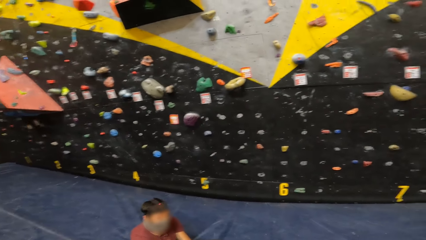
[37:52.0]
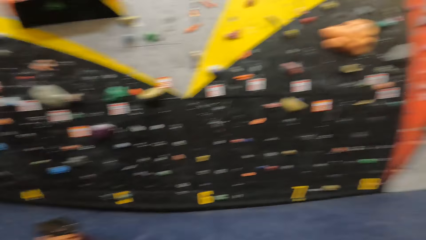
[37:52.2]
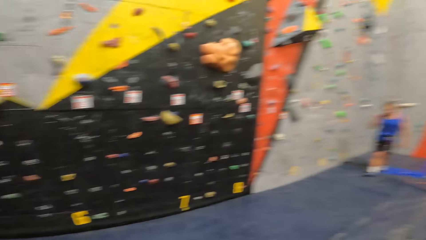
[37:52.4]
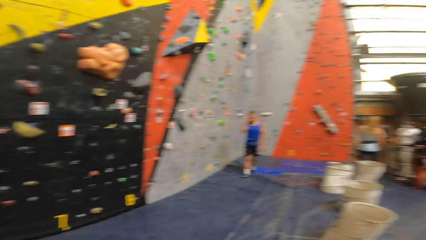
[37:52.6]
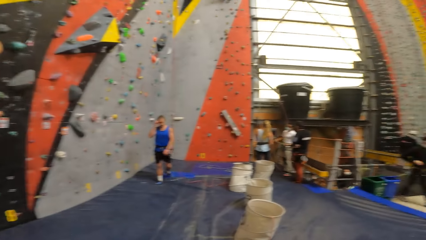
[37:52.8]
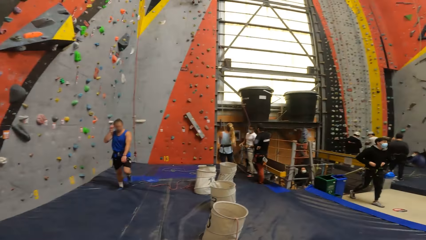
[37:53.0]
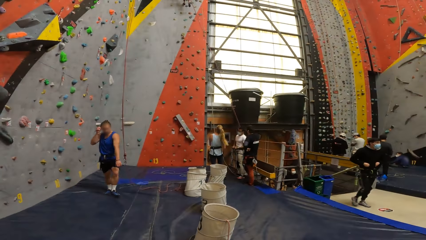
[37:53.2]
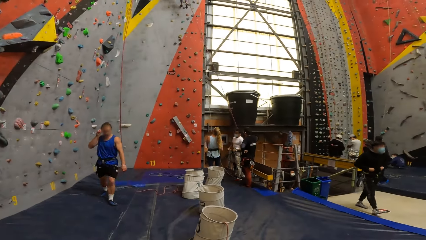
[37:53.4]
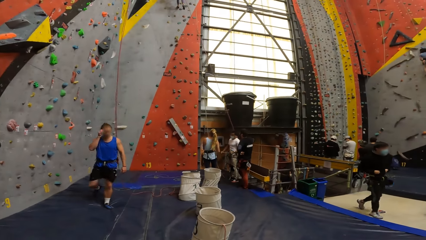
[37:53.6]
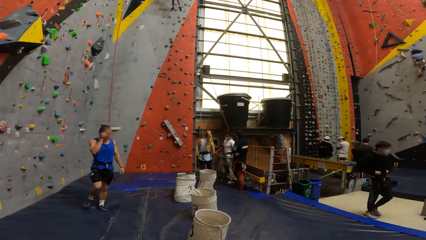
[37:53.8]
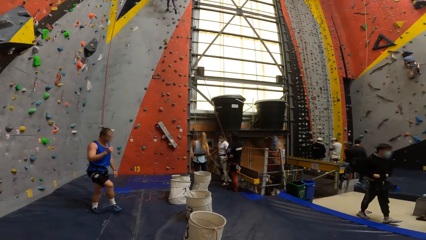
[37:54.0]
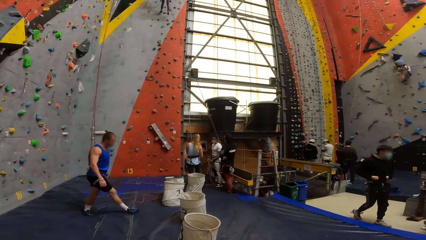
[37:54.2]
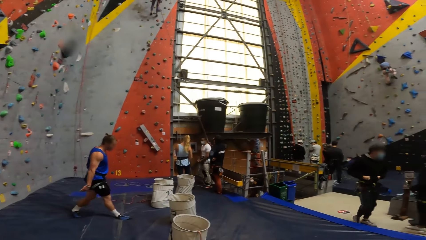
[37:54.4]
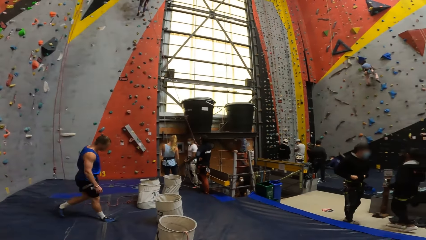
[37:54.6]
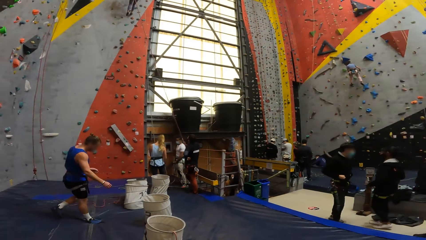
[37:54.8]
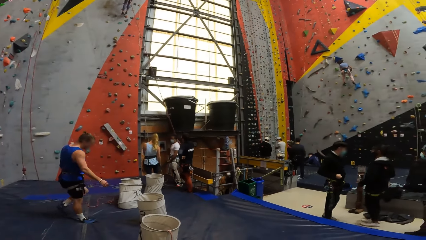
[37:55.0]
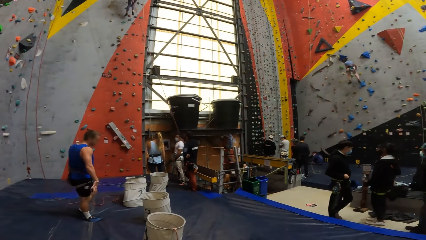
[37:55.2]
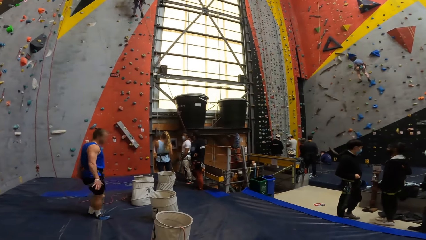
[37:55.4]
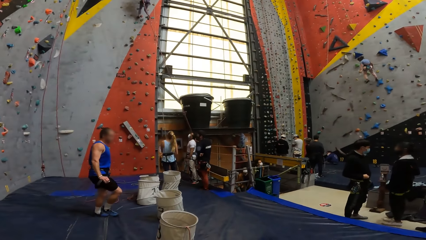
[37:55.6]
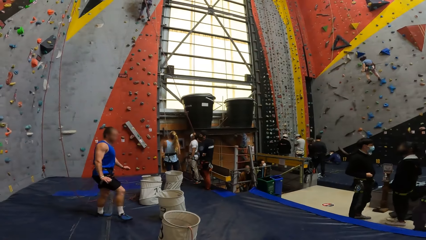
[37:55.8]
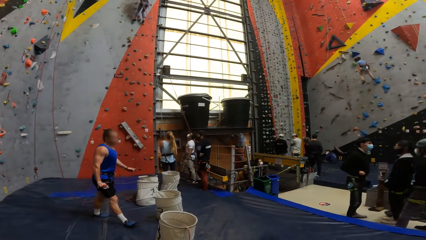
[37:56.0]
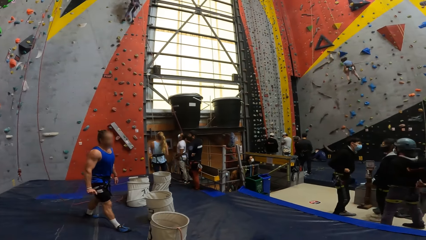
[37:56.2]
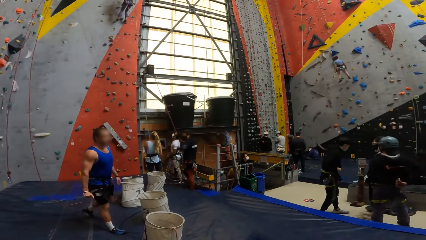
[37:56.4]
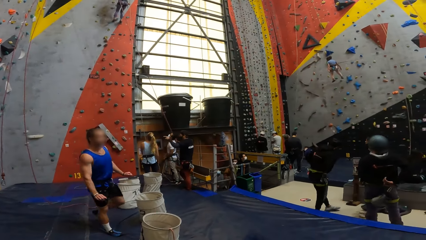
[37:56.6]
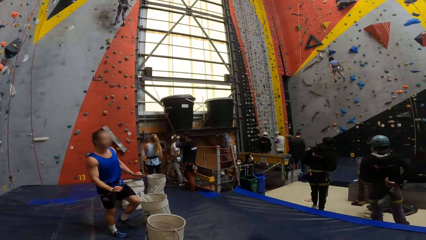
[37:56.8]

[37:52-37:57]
The camera wearer looks around the recreation area.

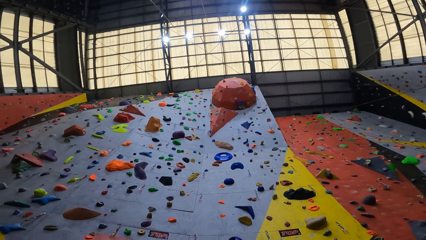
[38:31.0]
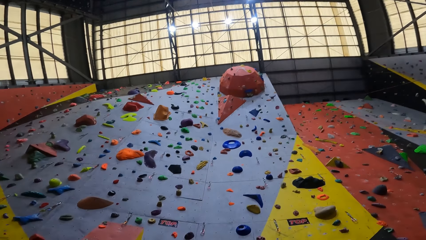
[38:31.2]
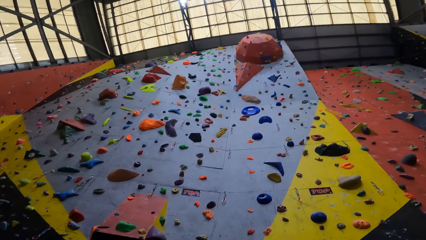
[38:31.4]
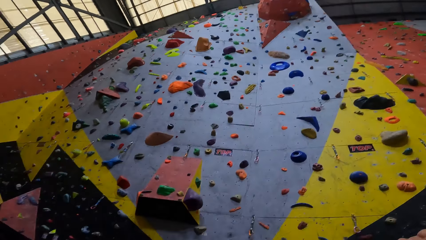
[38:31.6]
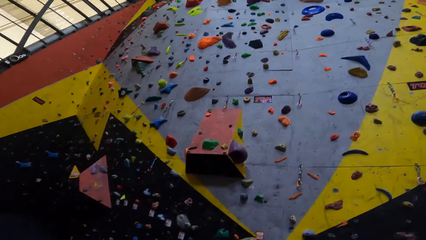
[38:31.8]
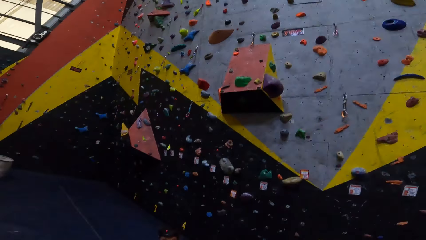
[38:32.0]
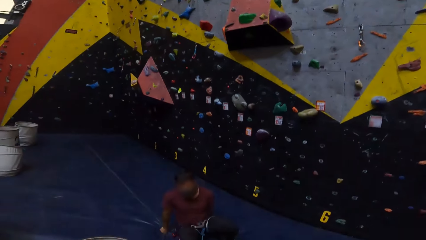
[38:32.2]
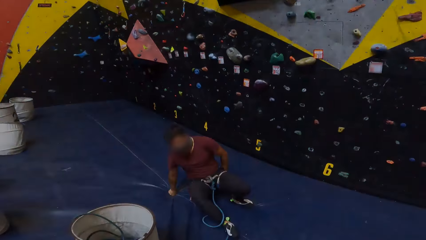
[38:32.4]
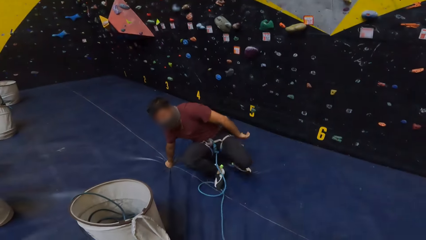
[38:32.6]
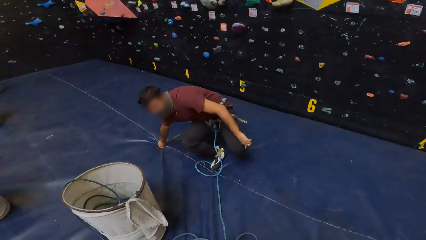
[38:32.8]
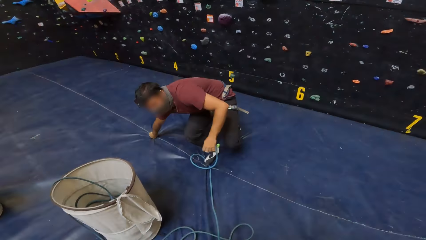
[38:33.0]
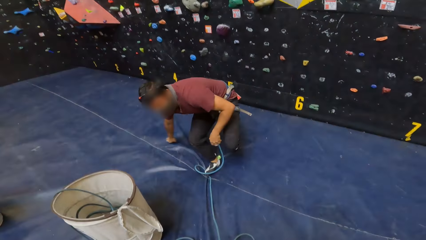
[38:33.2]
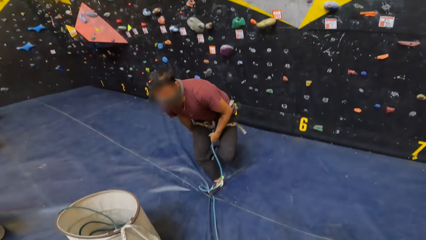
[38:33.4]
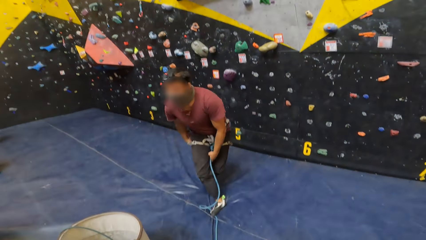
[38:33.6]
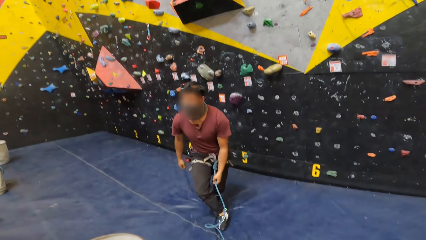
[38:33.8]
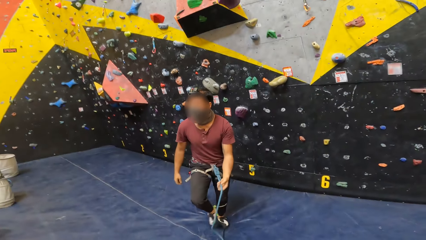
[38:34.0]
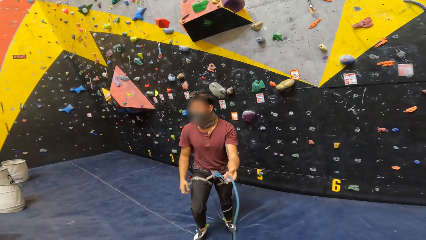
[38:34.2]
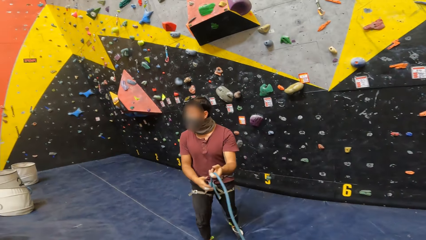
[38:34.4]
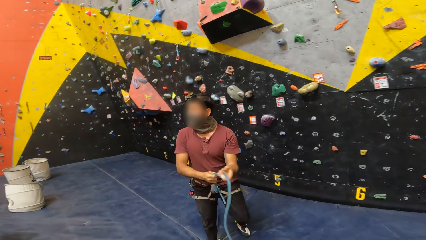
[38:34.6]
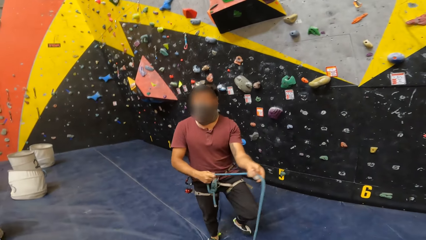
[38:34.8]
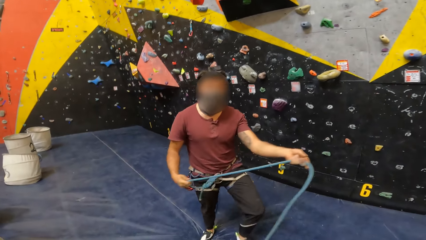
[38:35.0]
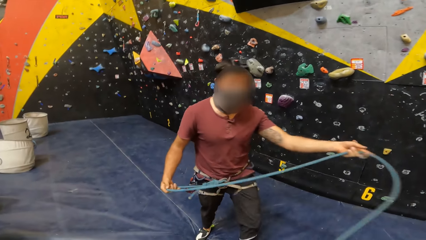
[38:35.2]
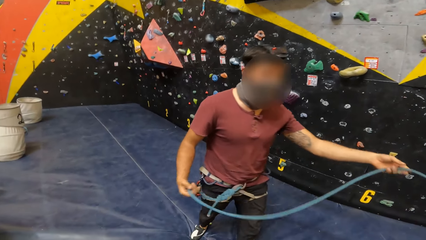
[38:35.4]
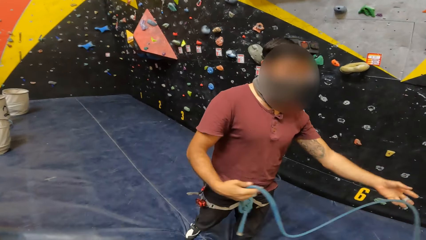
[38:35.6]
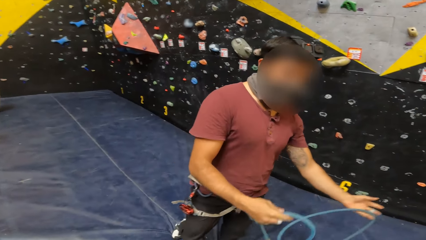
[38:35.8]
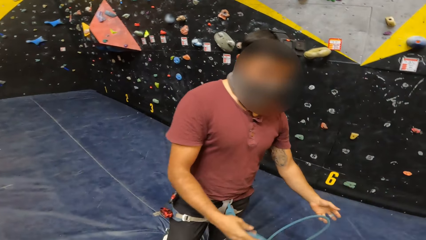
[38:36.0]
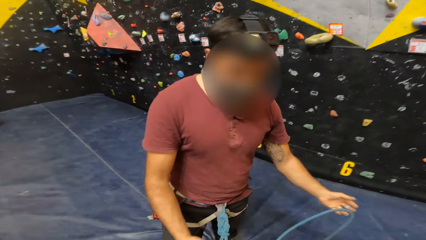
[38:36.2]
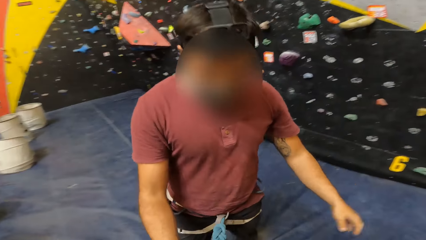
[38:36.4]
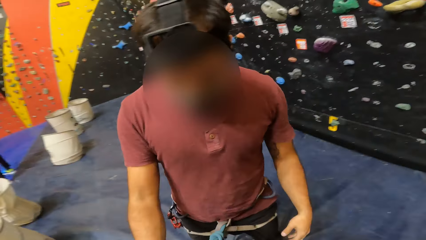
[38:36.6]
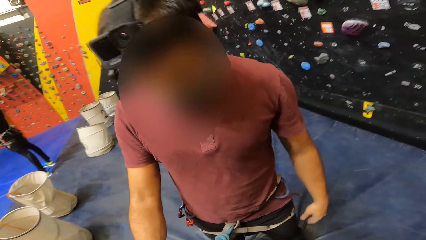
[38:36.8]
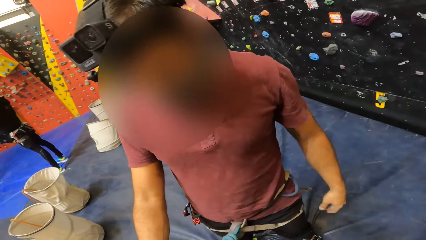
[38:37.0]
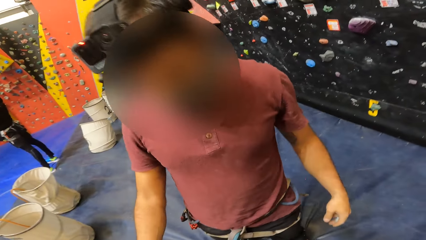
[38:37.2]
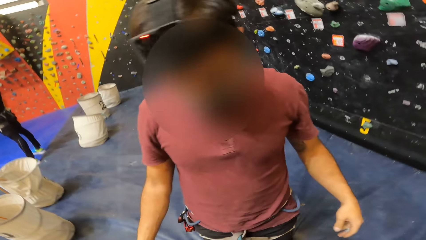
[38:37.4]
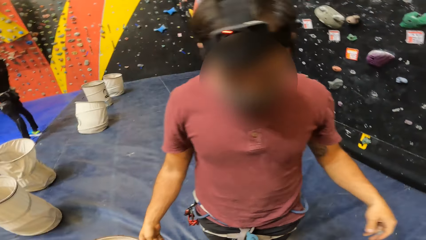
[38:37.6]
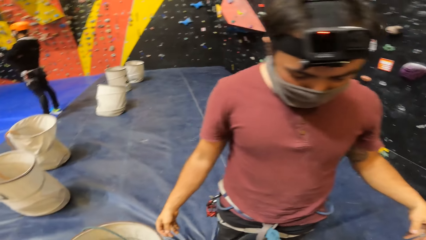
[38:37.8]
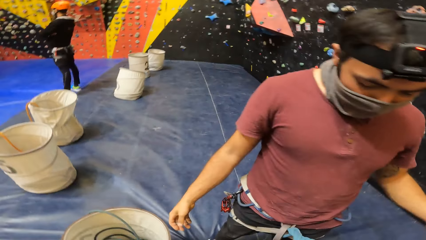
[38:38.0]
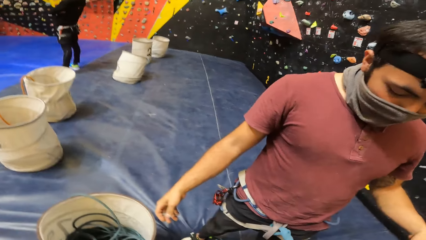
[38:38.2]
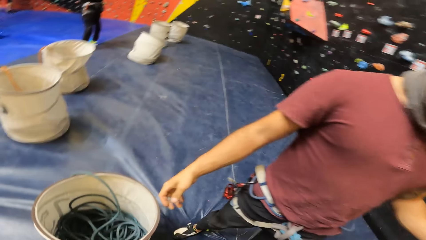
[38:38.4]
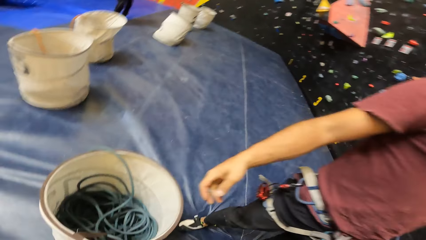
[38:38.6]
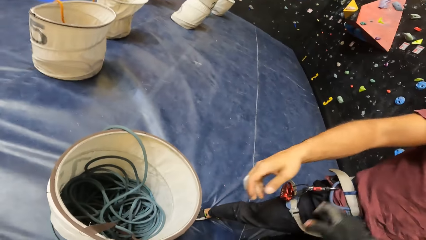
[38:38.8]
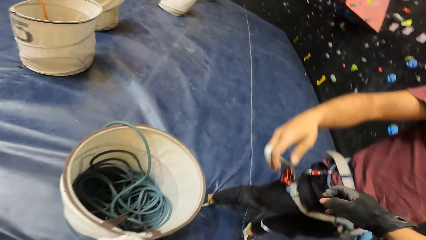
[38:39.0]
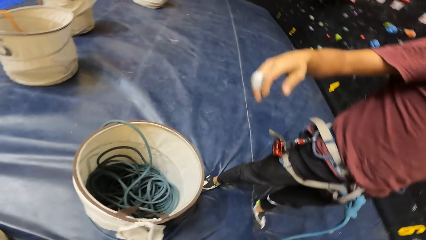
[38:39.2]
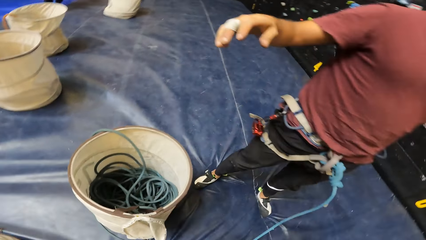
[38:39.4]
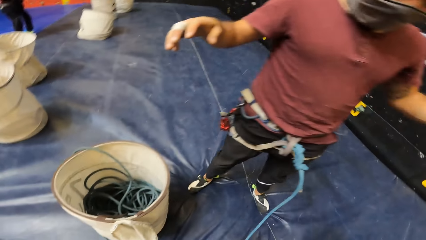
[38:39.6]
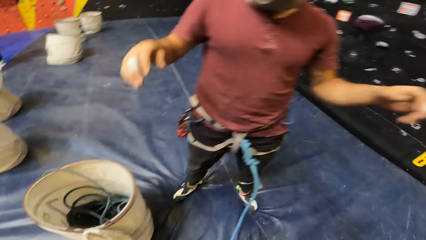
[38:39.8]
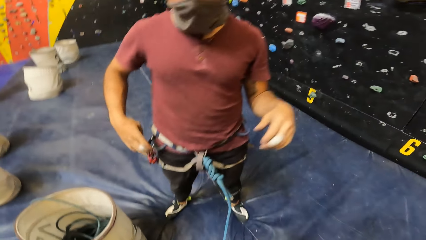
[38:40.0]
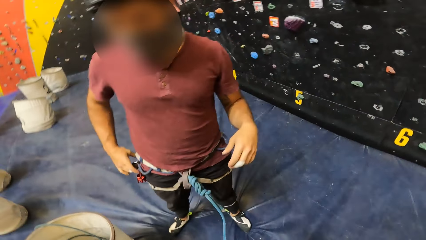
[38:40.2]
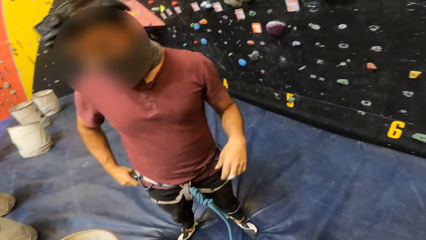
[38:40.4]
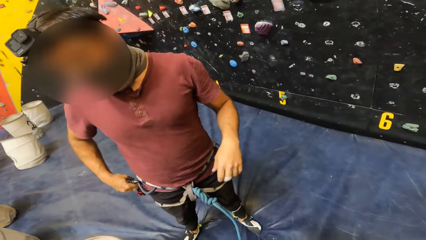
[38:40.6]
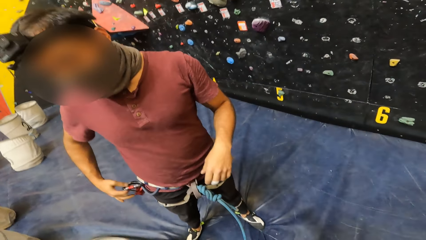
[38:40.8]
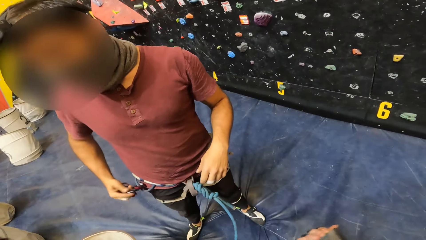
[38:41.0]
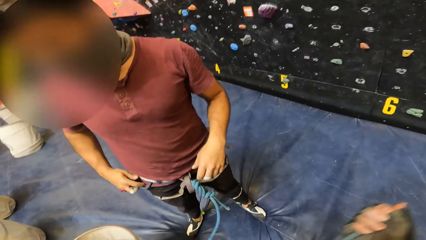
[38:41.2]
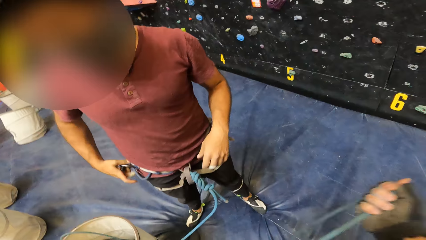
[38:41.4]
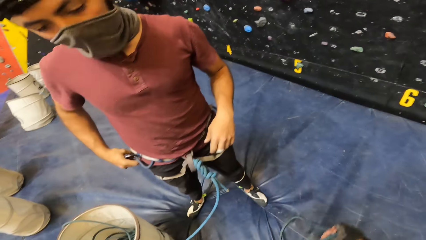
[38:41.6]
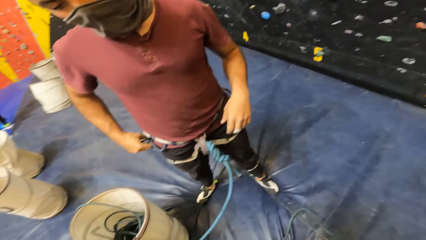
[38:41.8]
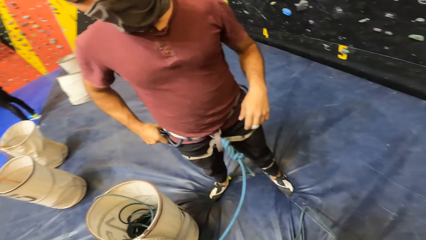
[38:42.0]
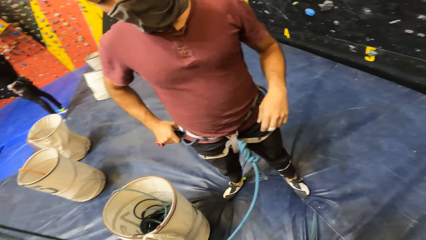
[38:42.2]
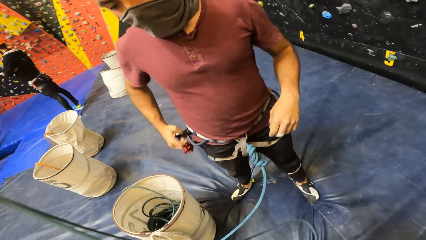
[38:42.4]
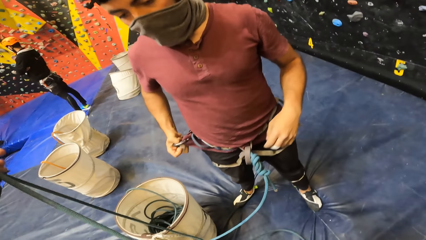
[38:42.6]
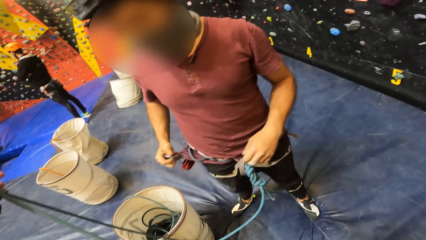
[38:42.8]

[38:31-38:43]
A man stands up. The camera wearer walks closer to the man. The man straightens a rope. The camera wearer interacts with the man. They look at the rope on the man. They hold the rope. The man removes the rope hook on the waist. The camera wearer pulls the rope with the right hand.
